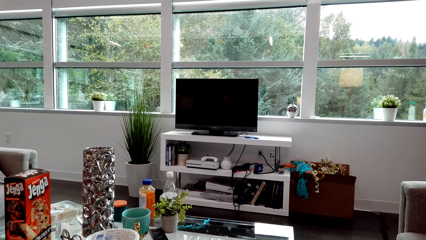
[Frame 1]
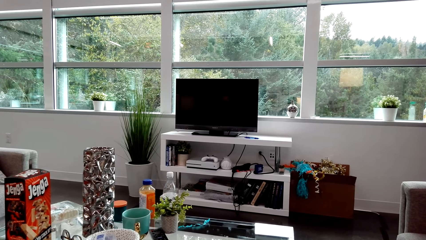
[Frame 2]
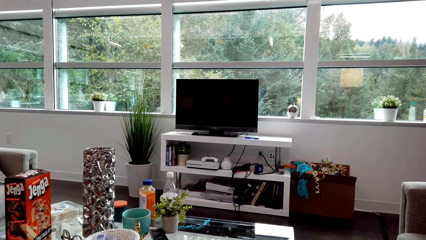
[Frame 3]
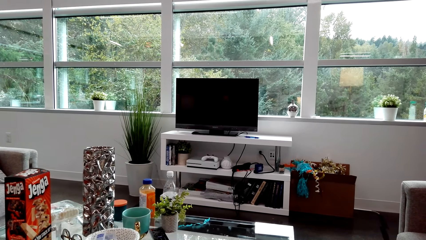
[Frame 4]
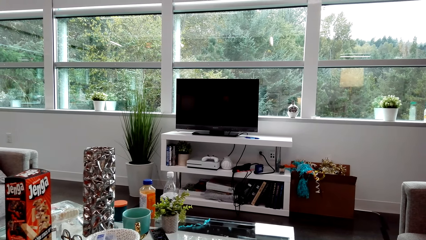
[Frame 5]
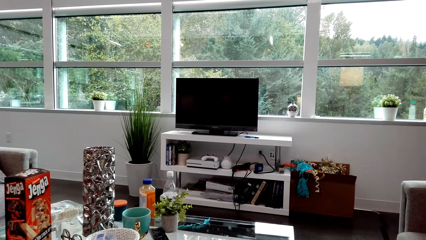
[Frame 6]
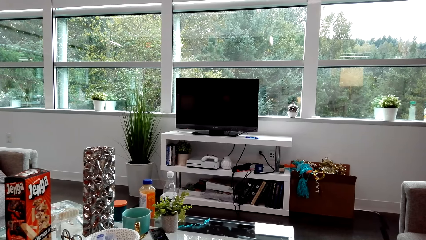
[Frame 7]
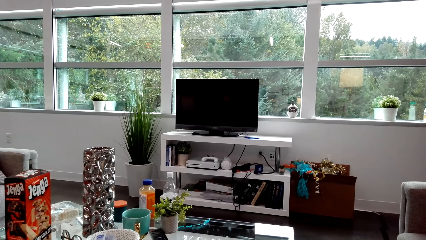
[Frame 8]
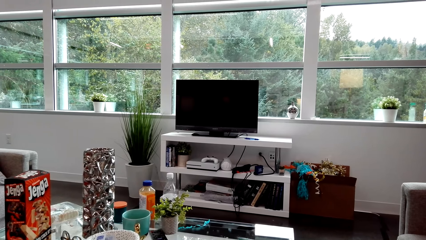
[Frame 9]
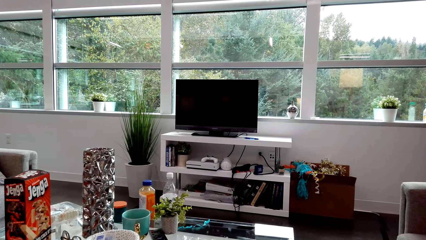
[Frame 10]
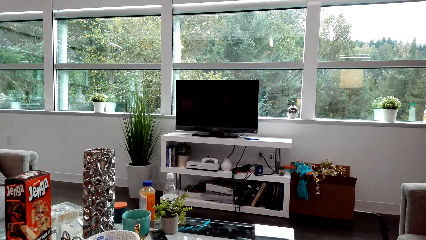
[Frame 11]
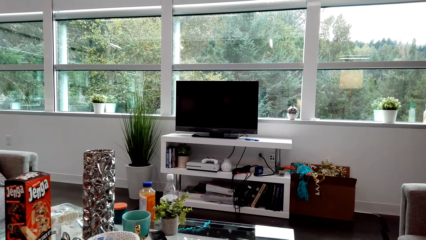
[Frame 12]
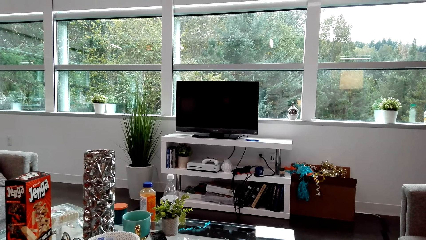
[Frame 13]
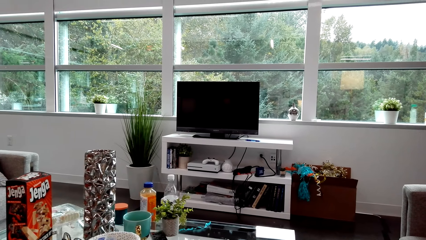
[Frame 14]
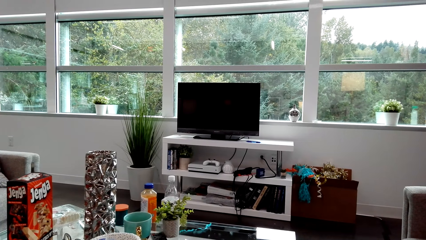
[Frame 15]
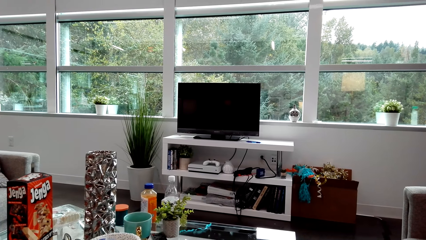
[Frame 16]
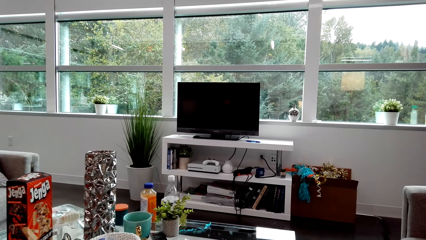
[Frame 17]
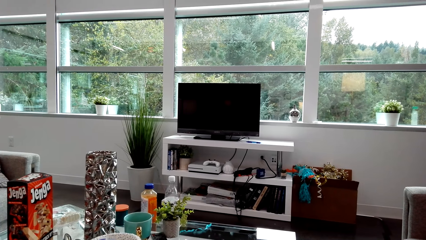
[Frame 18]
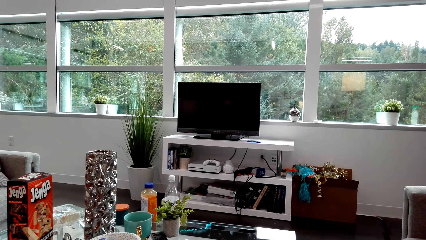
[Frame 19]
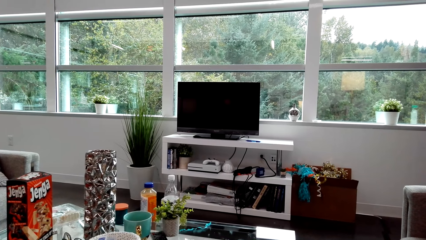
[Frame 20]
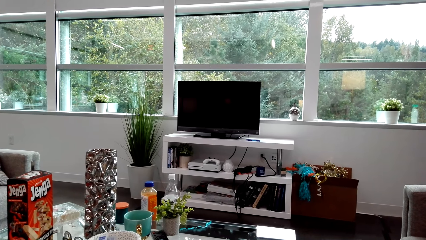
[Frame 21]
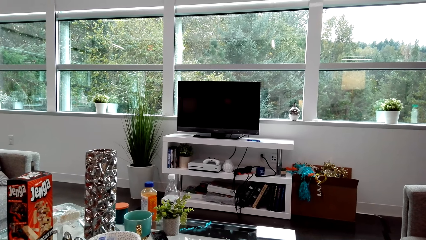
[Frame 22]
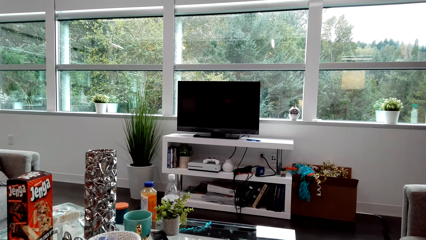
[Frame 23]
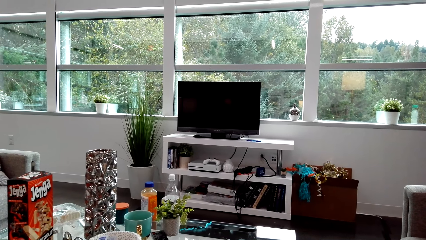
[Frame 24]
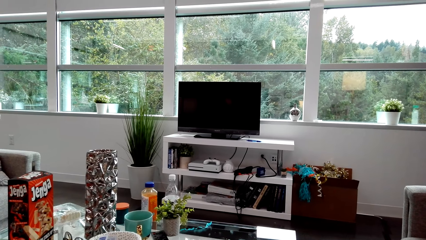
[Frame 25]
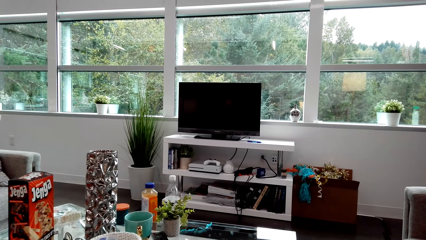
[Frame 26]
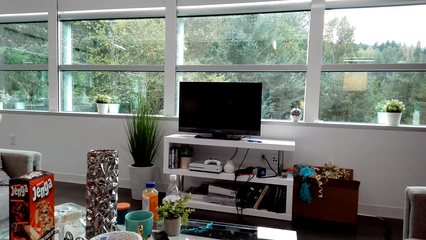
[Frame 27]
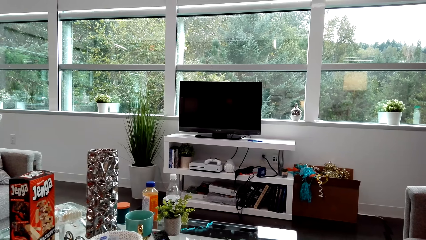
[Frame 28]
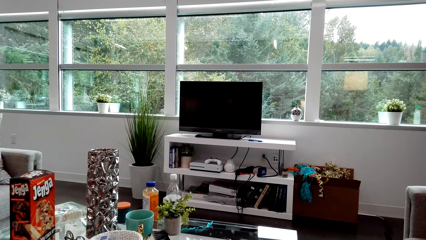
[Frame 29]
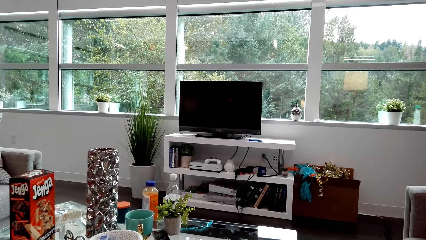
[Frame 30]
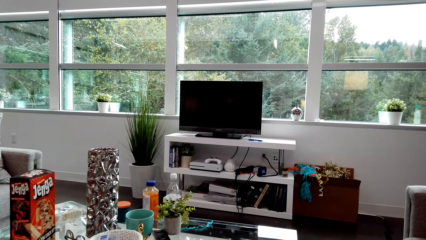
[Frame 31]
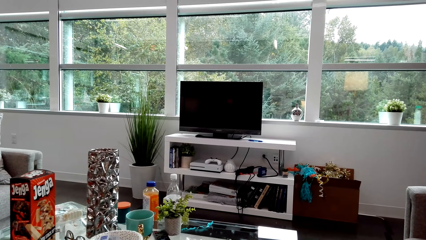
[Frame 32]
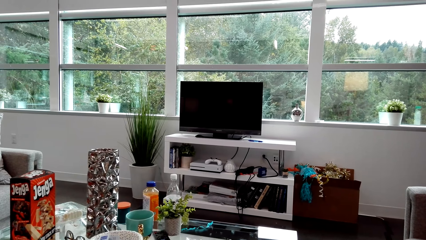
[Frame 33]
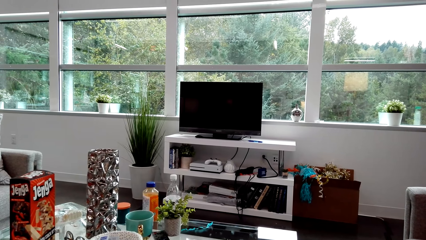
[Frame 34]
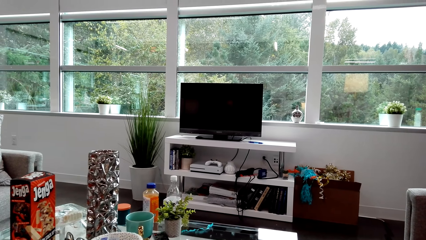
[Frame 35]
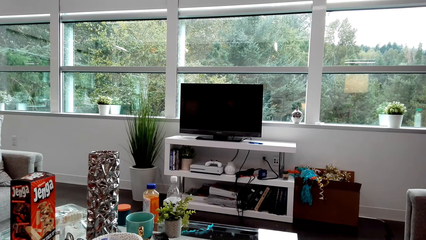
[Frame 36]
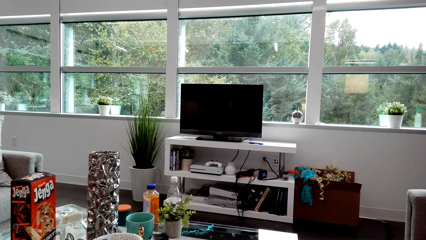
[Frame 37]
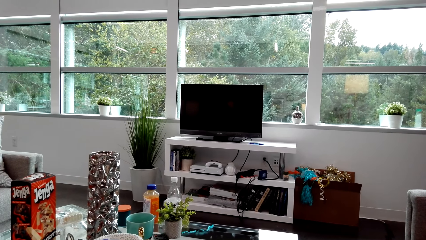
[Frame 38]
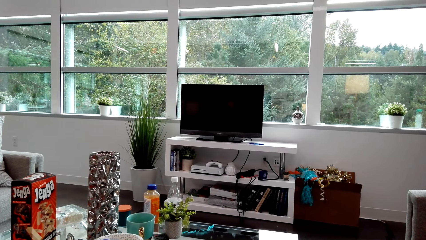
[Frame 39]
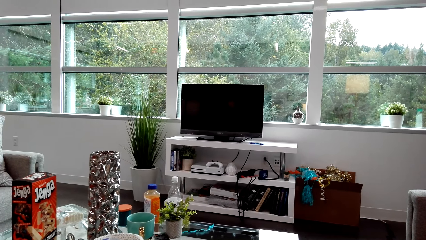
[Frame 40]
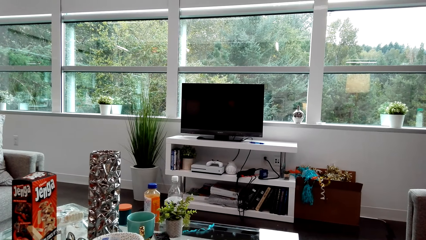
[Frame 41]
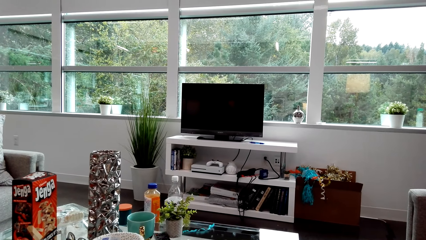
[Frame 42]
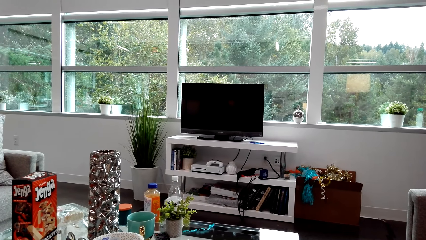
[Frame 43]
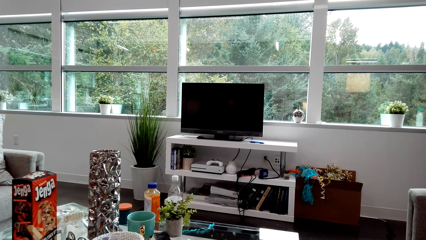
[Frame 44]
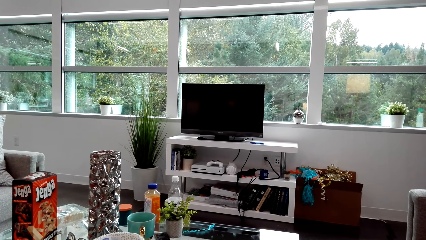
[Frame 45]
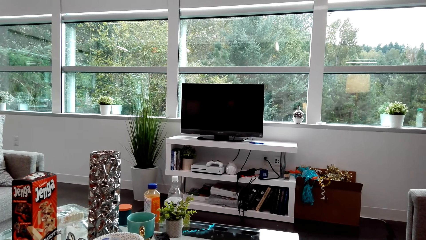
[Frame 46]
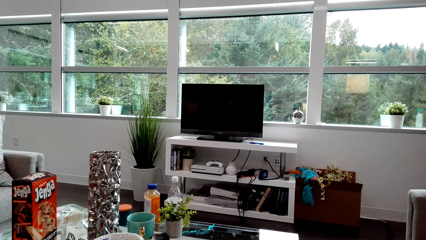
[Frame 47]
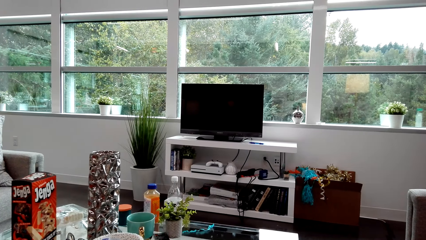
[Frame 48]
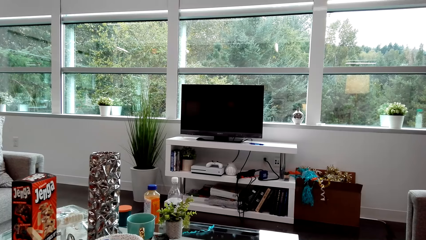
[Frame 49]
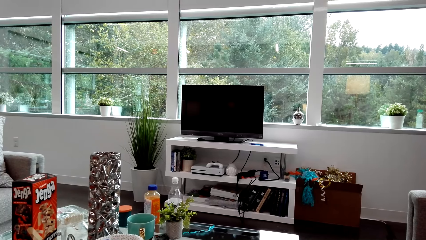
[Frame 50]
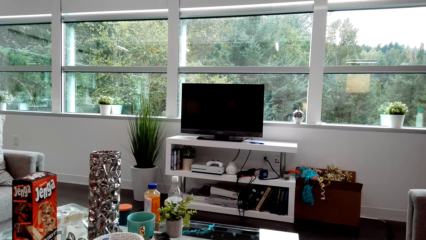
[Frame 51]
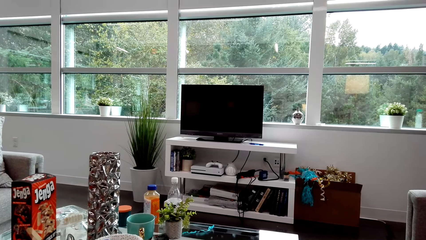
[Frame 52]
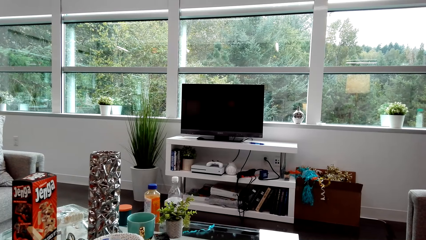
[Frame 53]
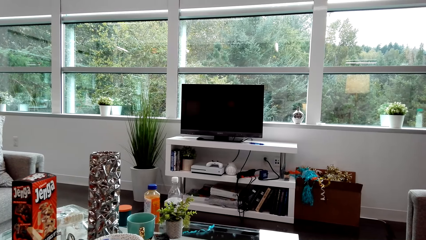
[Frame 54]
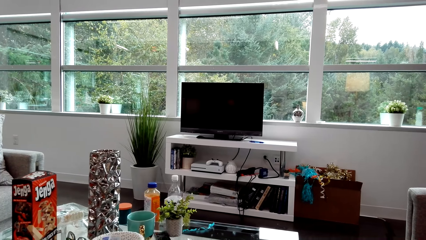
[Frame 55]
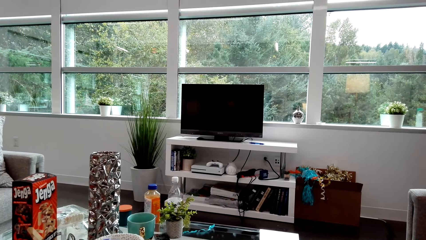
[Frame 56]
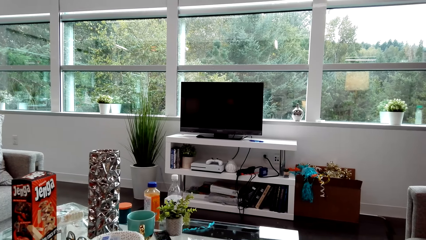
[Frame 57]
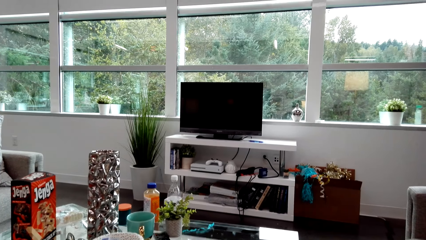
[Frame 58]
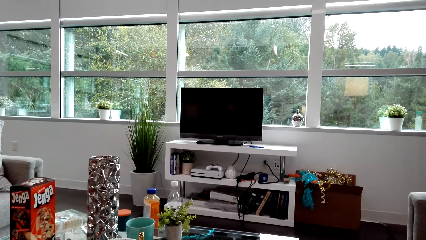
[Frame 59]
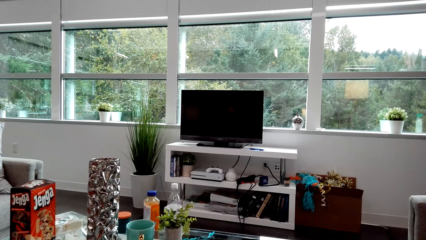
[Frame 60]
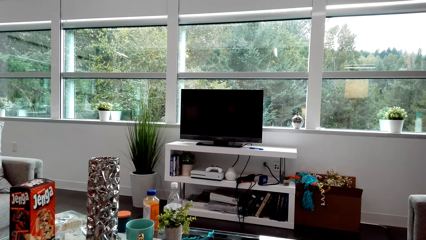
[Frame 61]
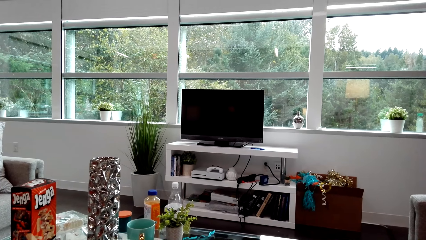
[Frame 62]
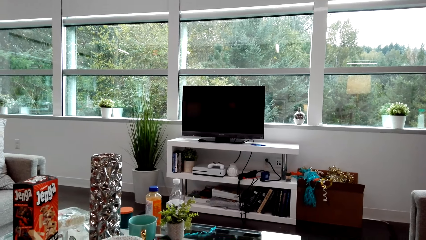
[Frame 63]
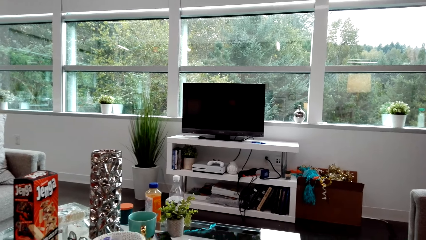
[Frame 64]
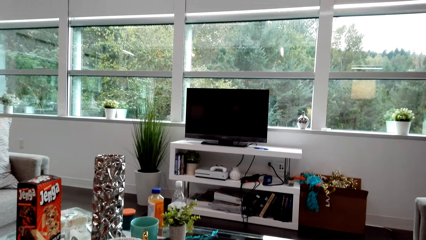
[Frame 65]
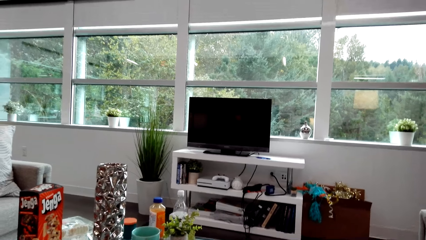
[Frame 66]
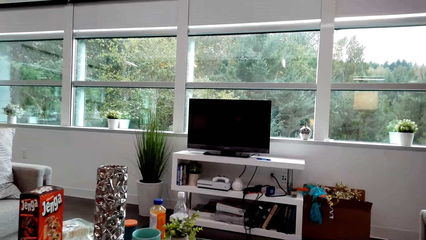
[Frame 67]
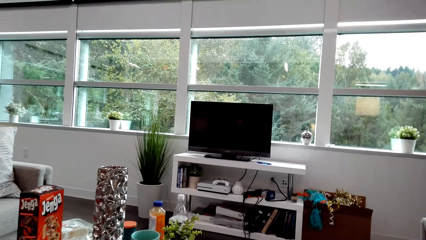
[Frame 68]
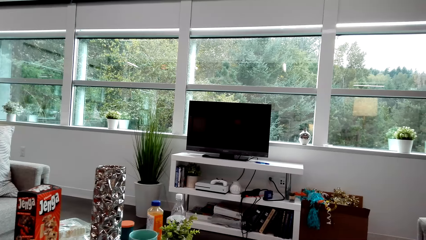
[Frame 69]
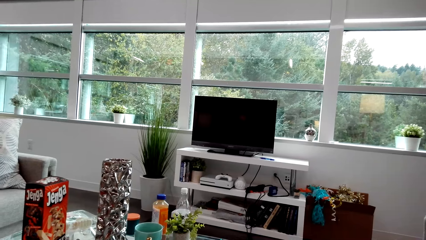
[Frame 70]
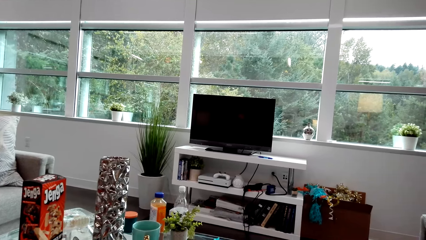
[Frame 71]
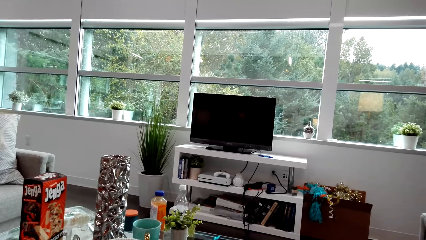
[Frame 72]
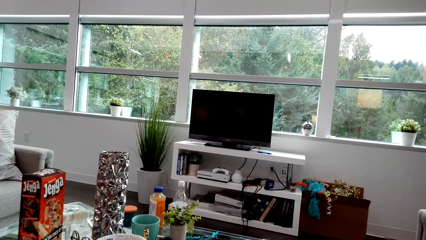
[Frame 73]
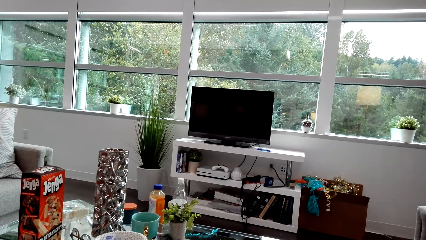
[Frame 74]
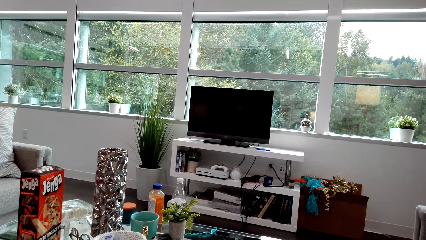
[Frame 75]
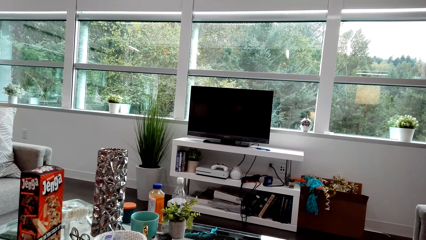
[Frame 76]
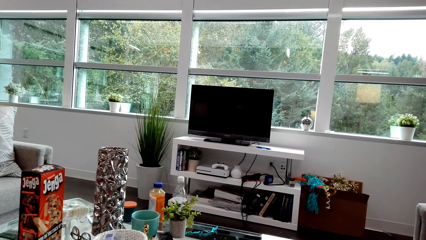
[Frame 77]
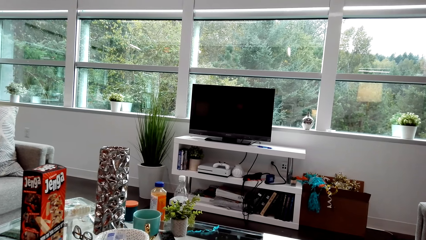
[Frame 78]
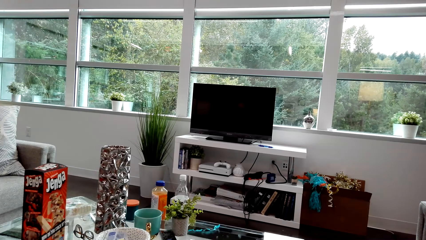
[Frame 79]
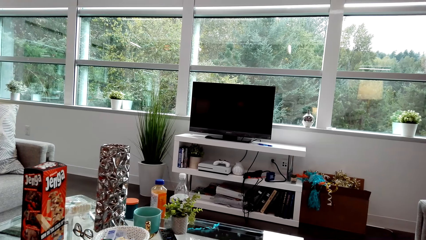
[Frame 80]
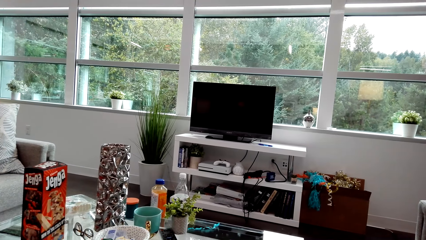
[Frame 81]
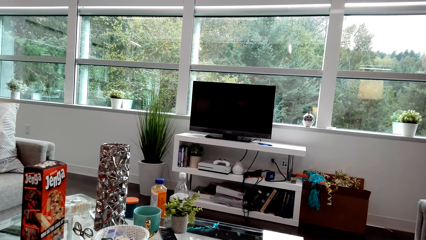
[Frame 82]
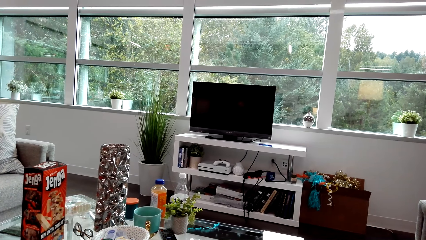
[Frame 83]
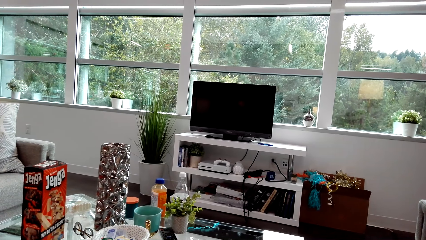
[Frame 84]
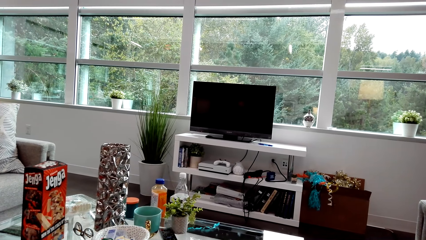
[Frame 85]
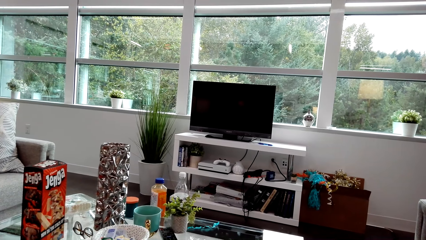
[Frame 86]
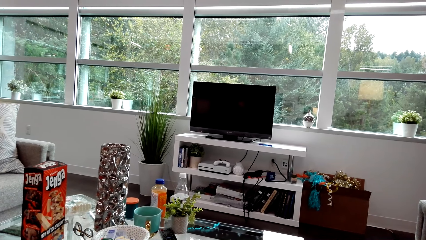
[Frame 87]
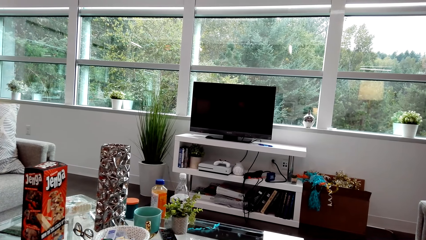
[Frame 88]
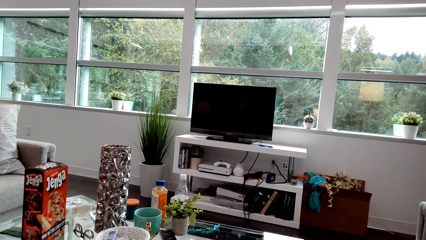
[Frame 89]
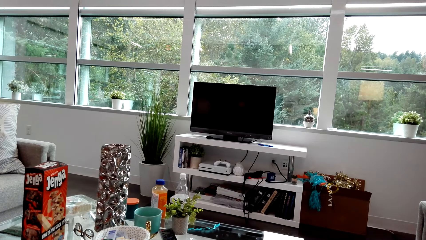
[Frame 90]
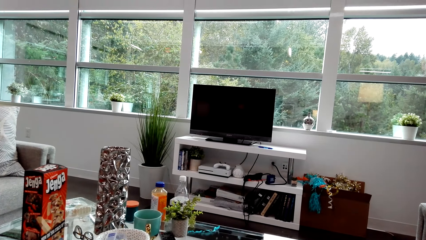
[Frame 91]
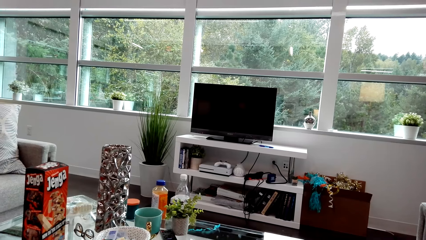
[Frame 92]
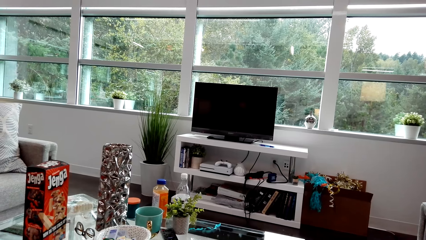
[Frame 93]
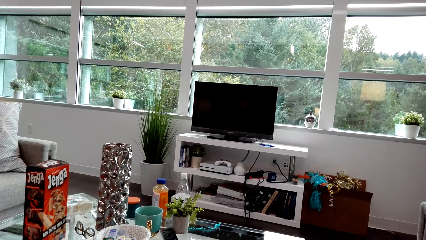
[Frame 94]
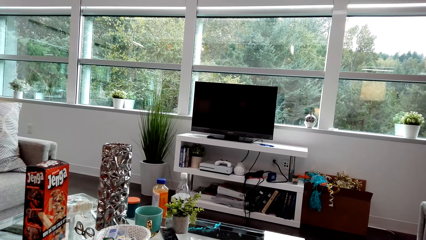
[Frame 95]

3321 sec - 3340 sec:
A lady laughs. The camera wearer looks around. The lady laughs. The camera wearer laughs. They dialogue with the lady. The lady dialogues with the camera wearer. The camera wearer dialogues with the lady.
